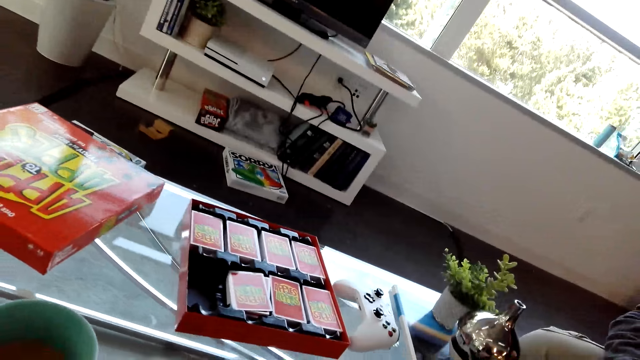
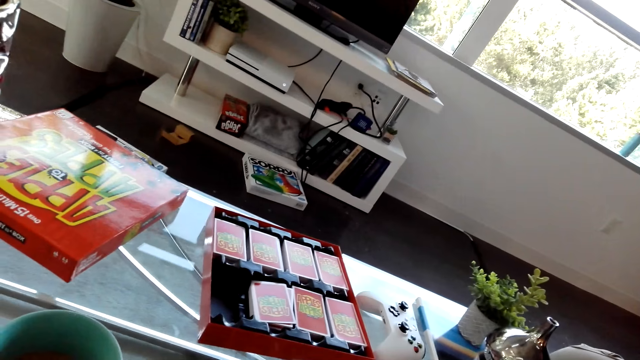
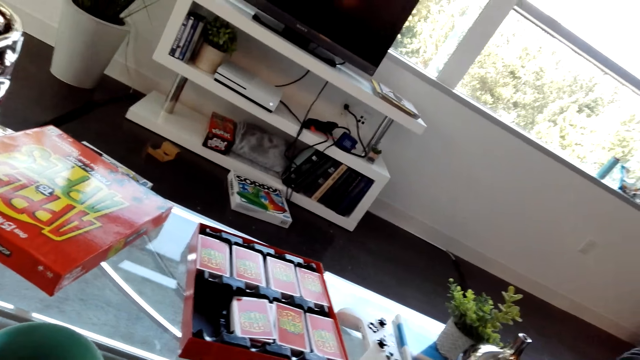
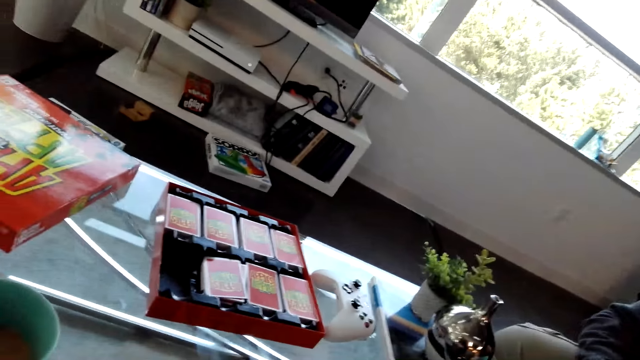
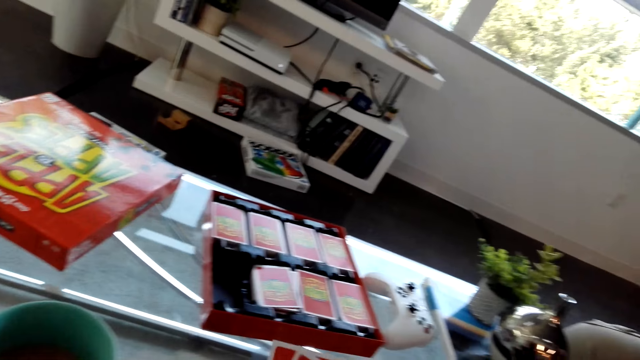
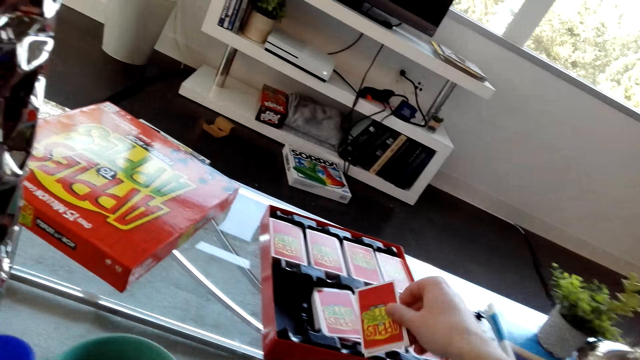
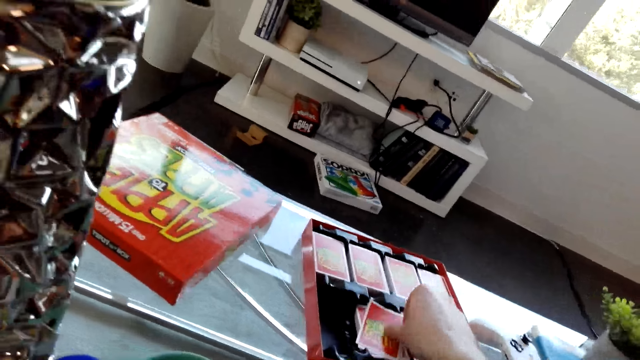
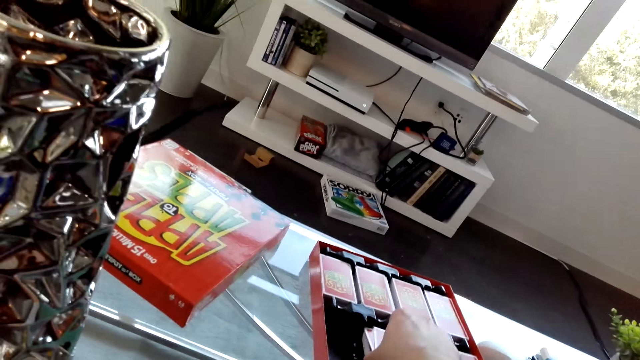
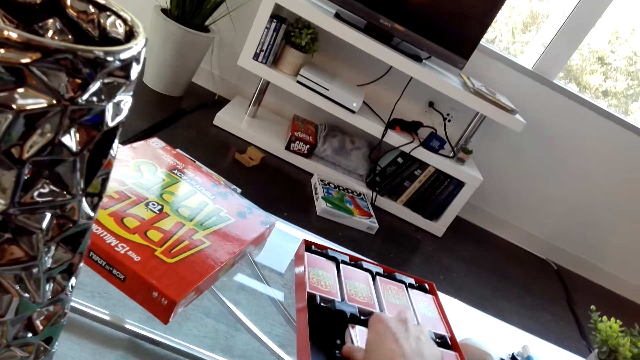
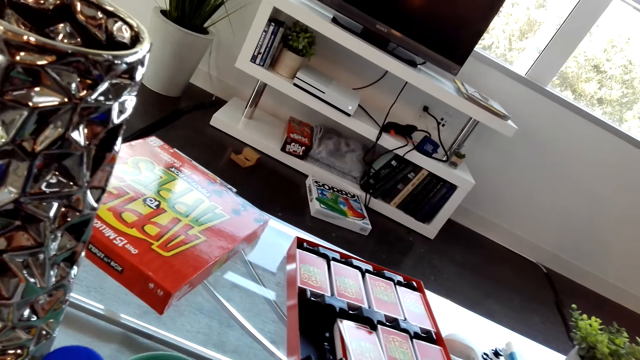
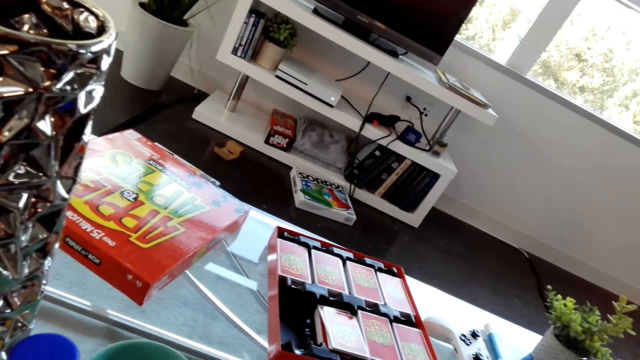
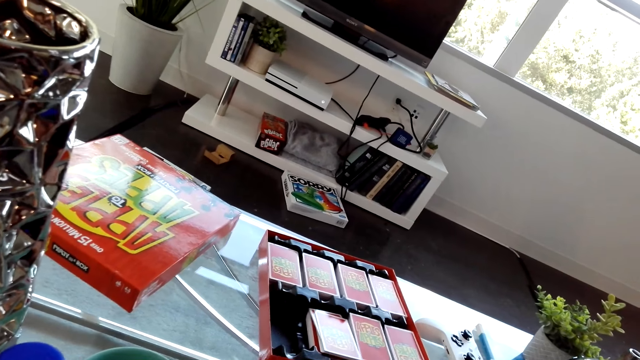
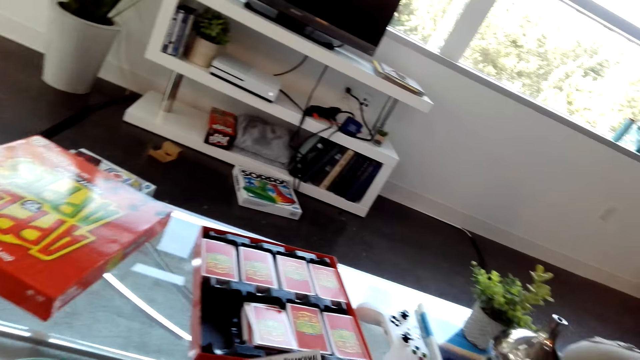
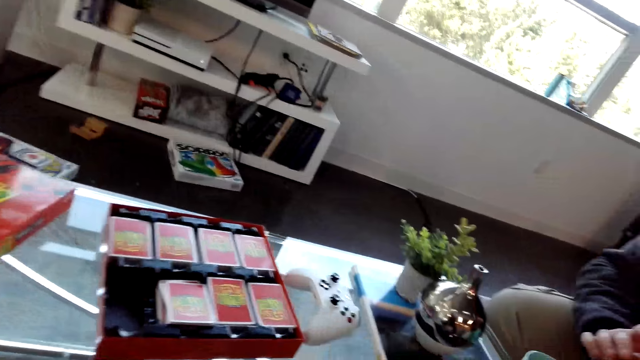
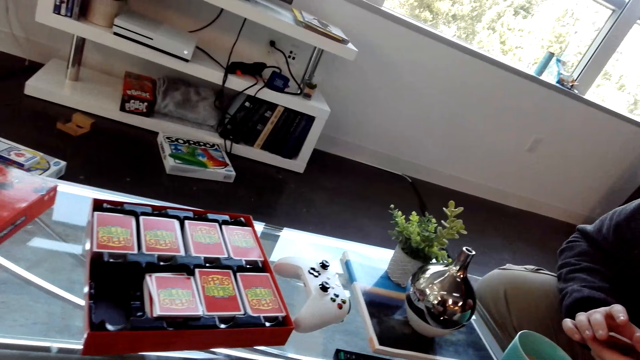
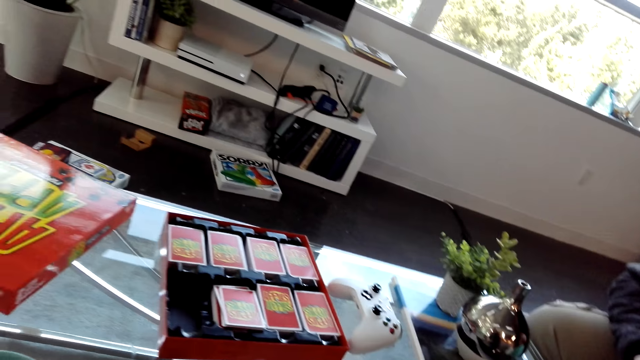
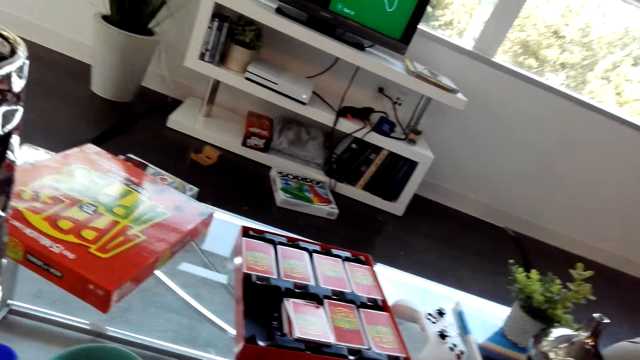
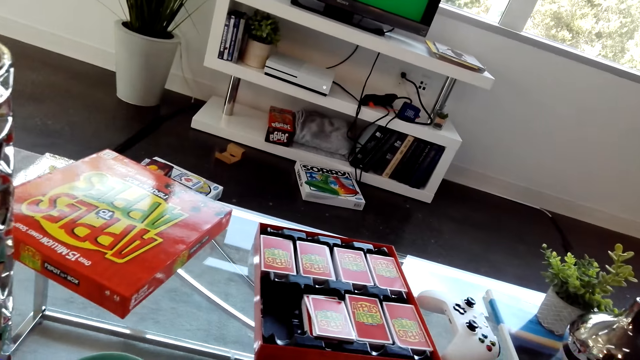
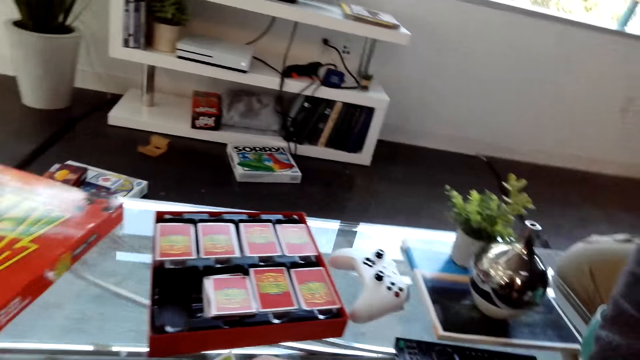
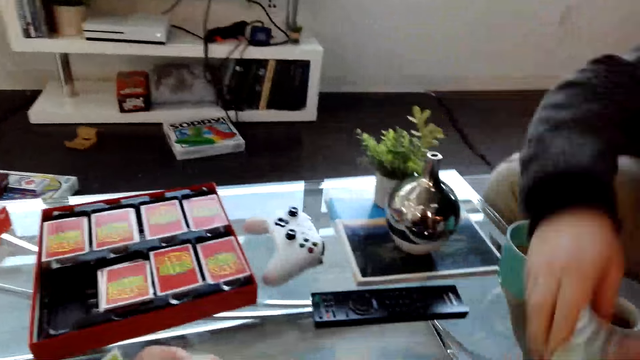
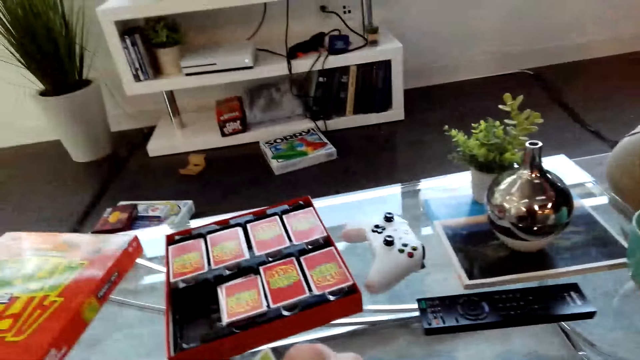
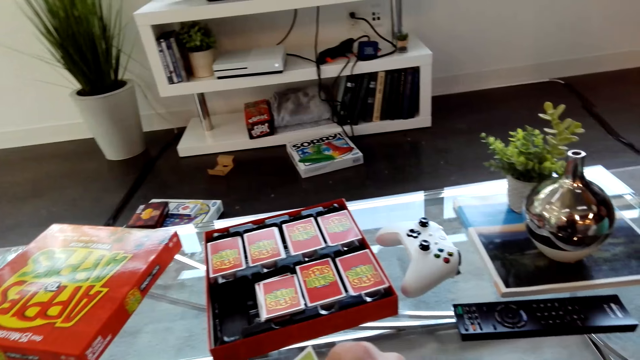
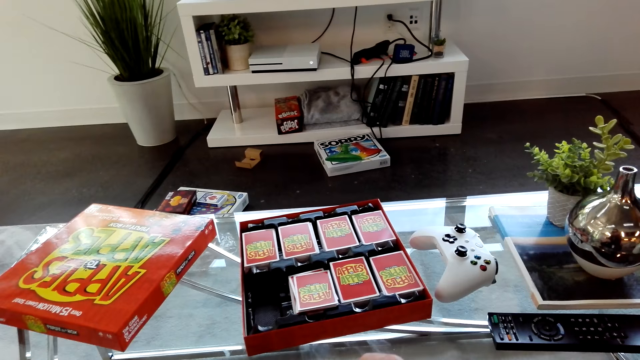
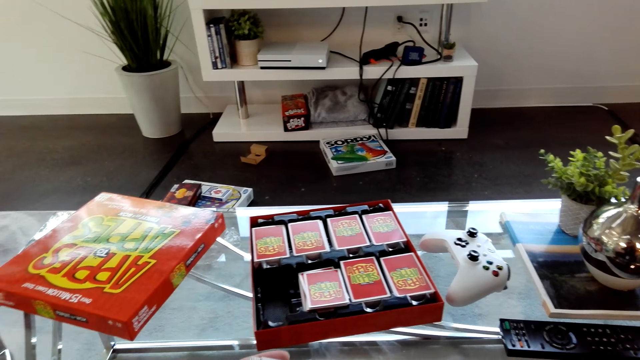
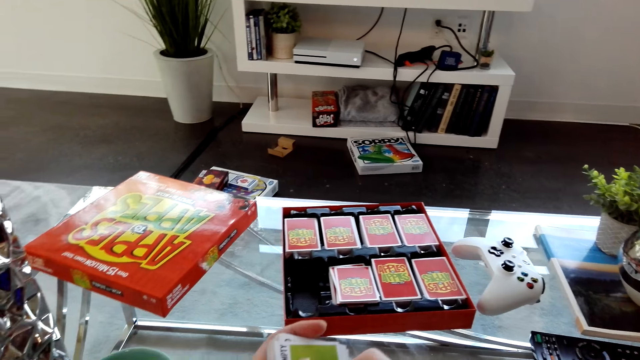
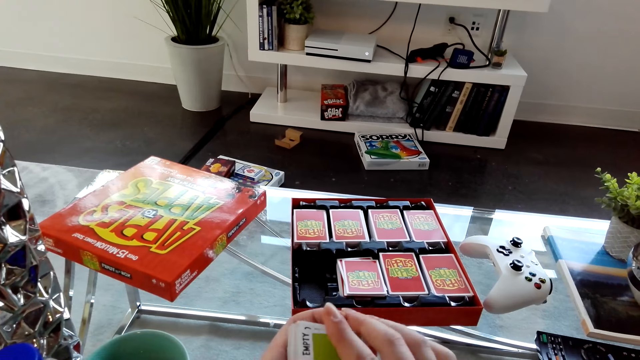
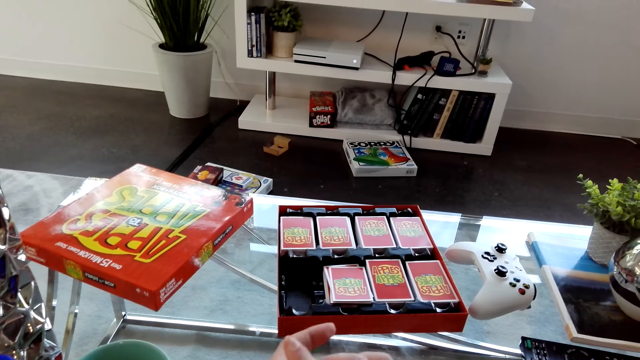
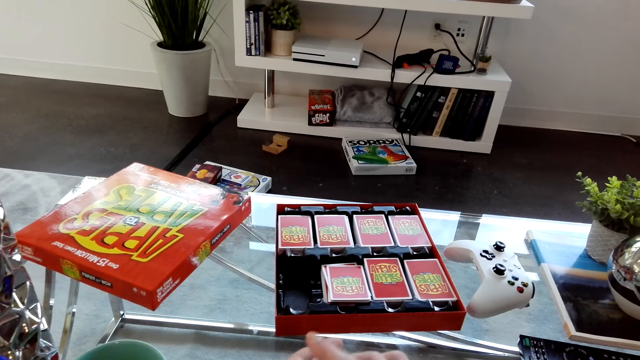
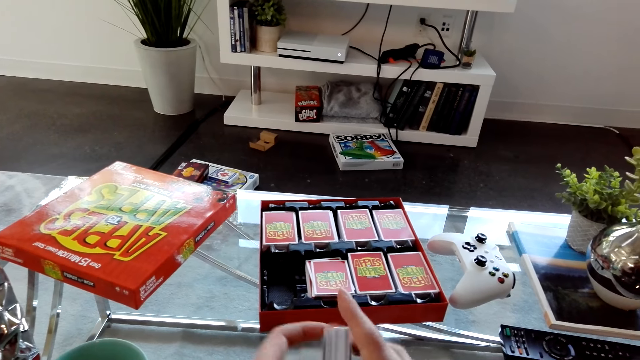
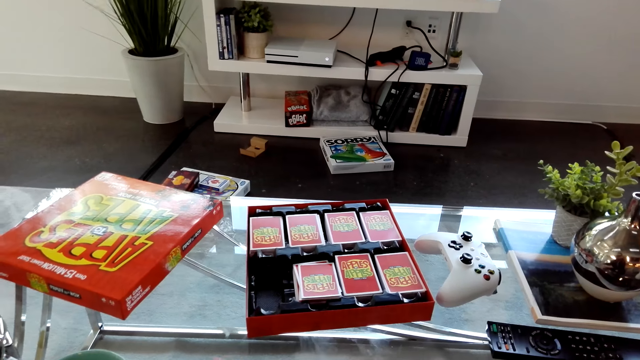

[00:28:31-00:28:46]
The camera wearer places a card on the box on the table. They dialogue with a person. They hit cards on the table.

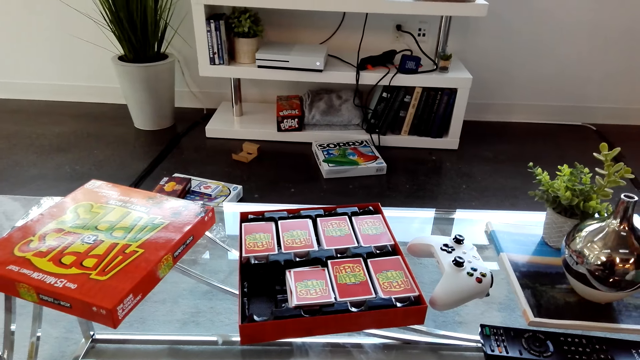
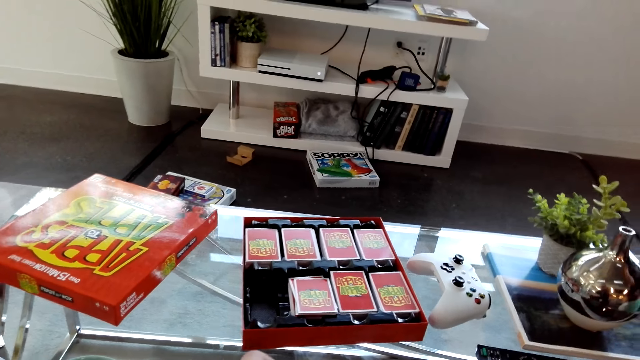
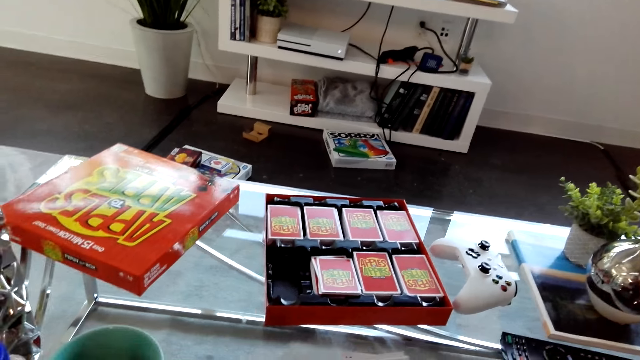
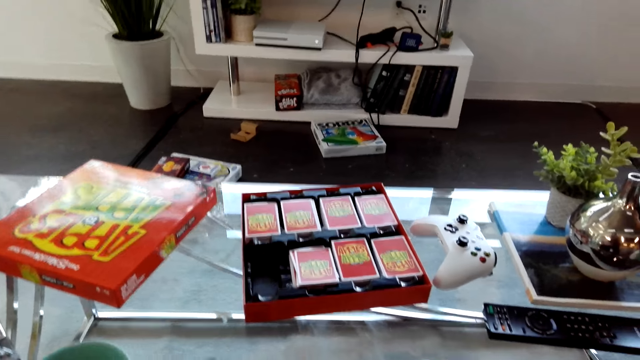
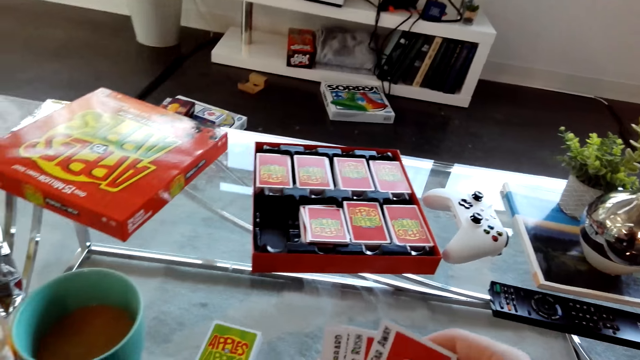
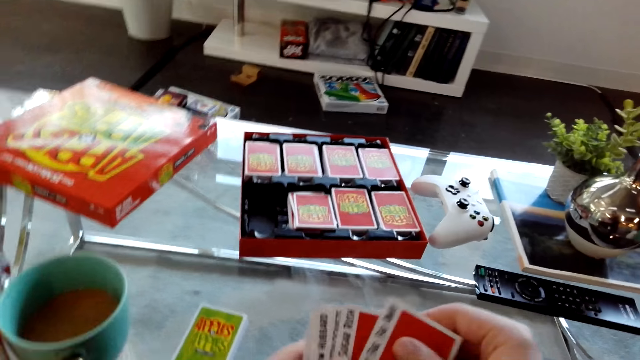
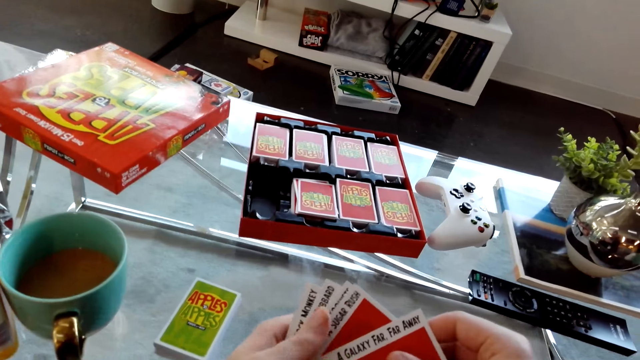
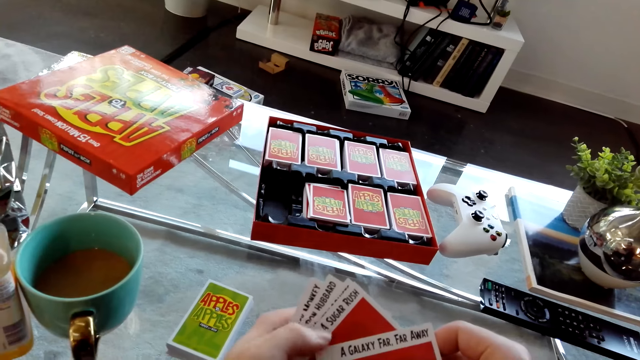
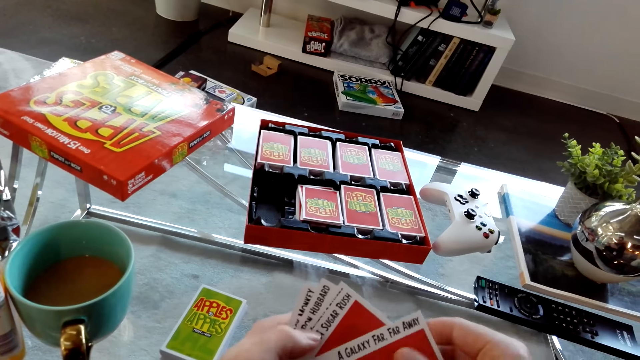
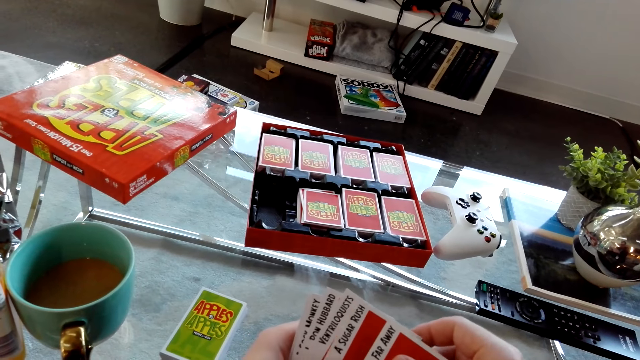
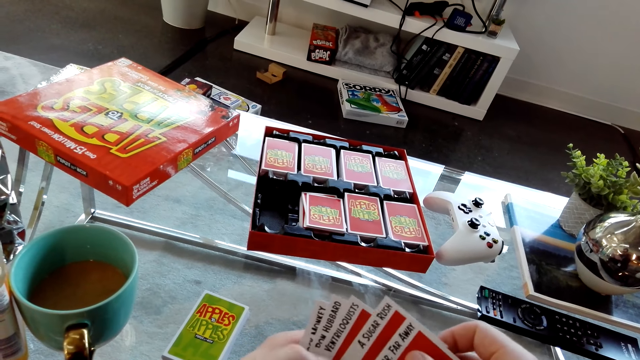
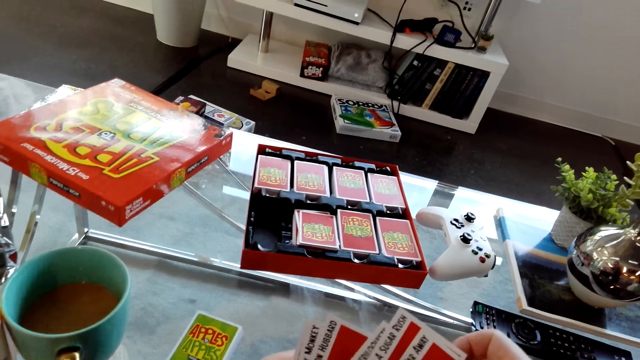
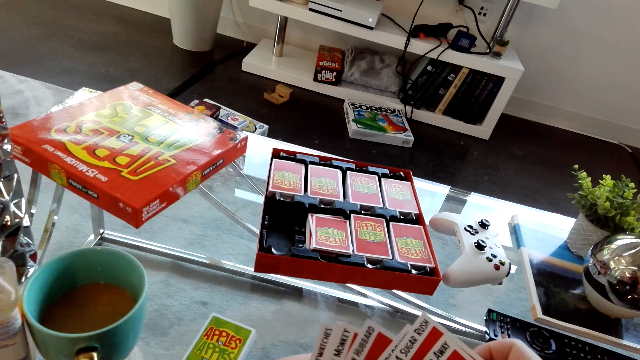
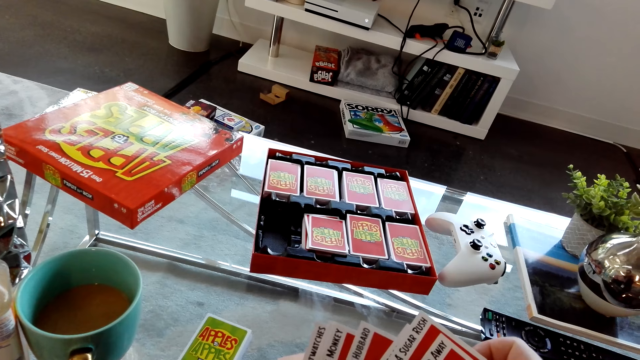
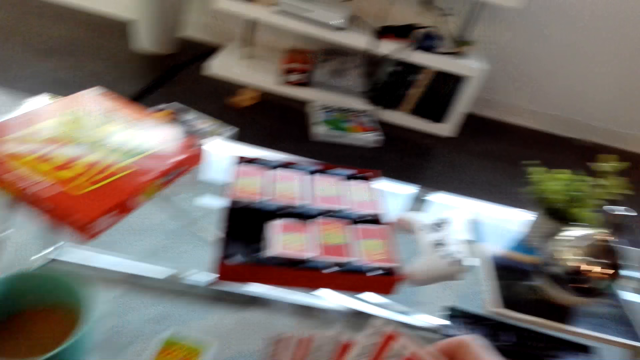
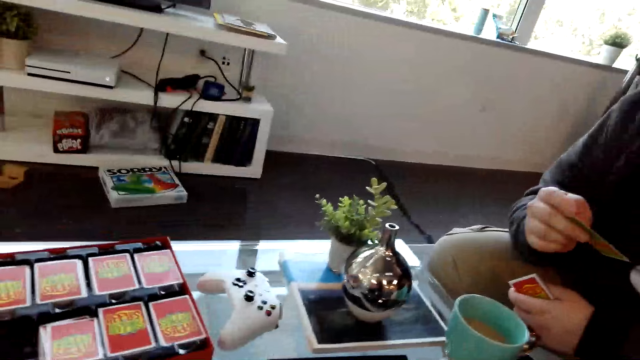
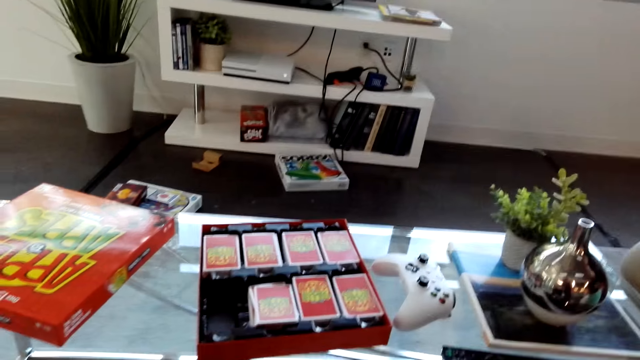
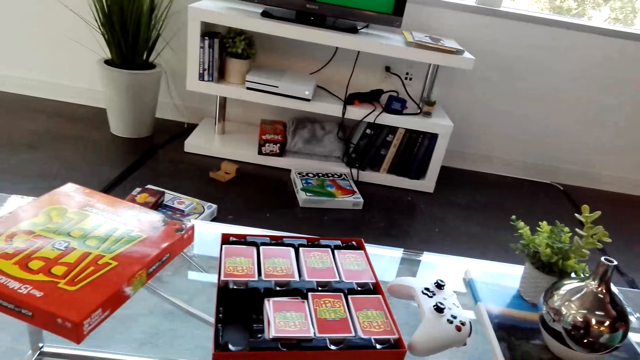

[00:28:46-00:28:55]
The camera wearer stares at the cards in his hands. He organizes his cards.
